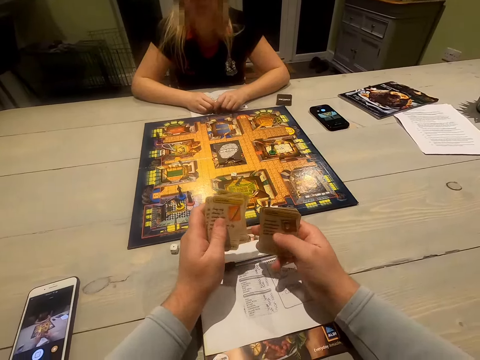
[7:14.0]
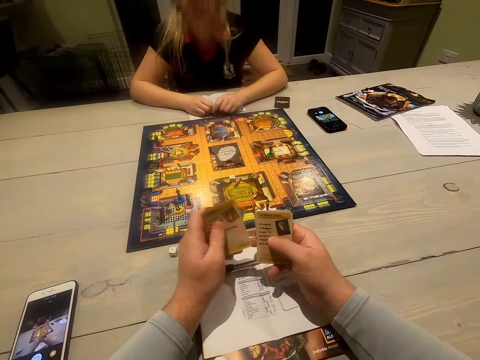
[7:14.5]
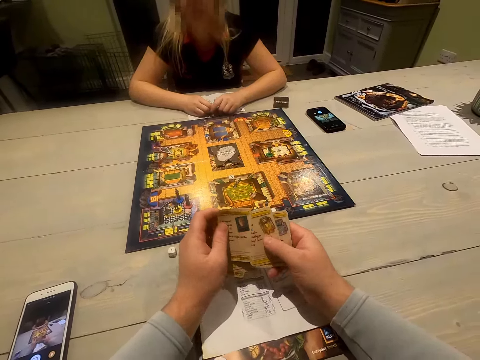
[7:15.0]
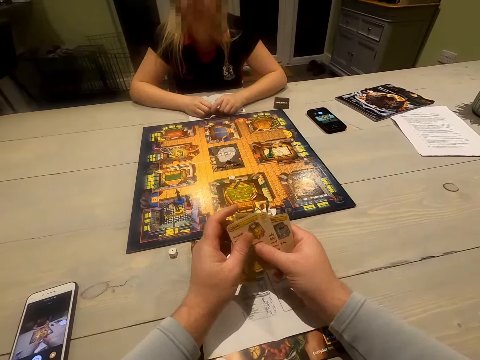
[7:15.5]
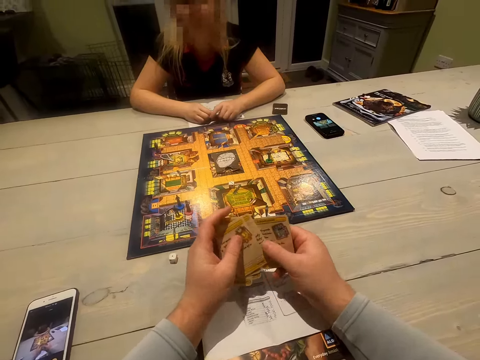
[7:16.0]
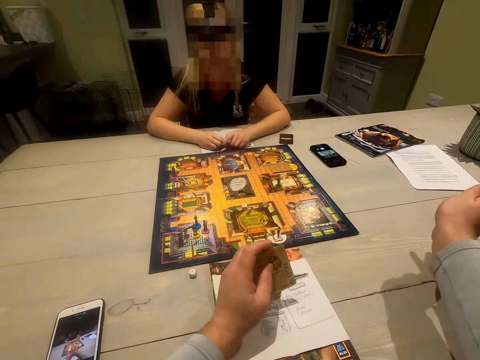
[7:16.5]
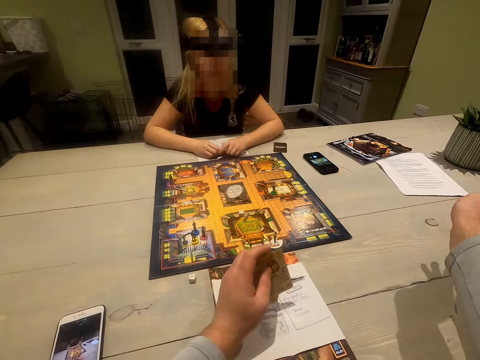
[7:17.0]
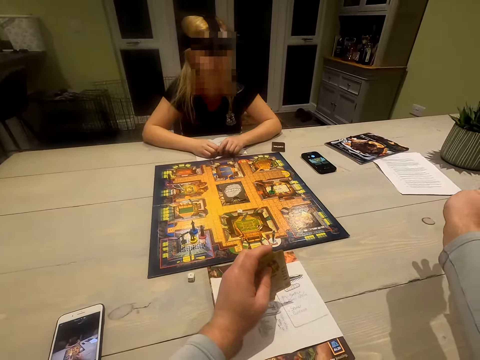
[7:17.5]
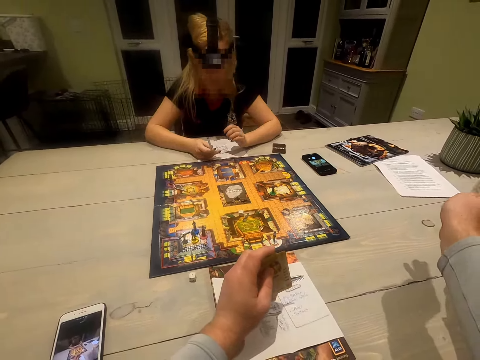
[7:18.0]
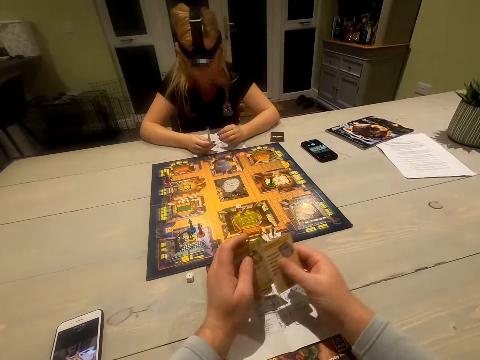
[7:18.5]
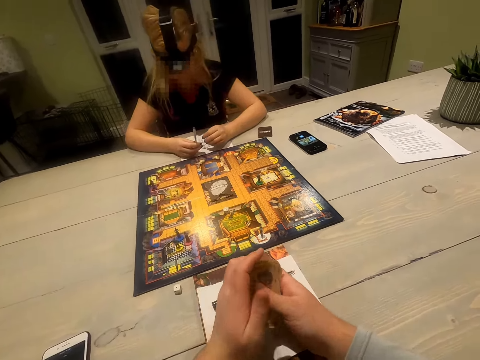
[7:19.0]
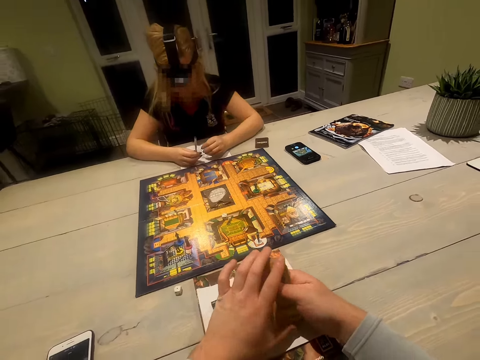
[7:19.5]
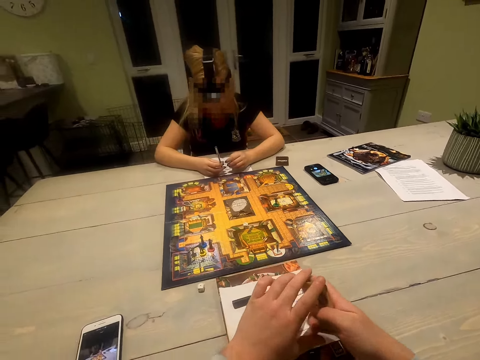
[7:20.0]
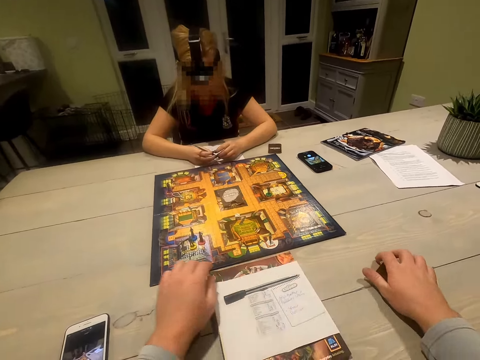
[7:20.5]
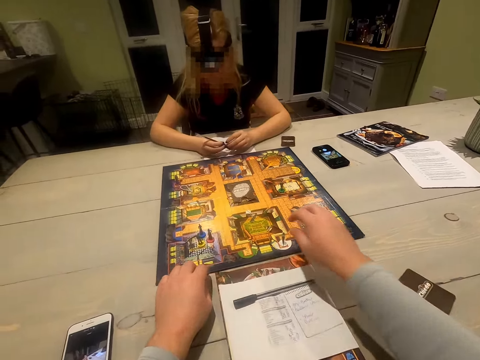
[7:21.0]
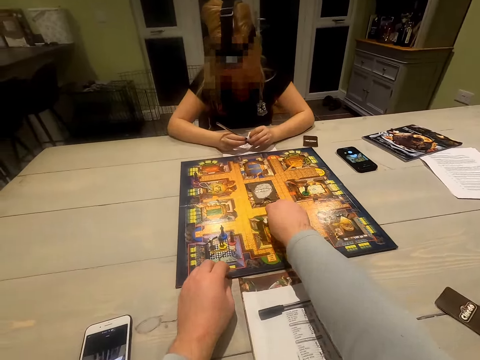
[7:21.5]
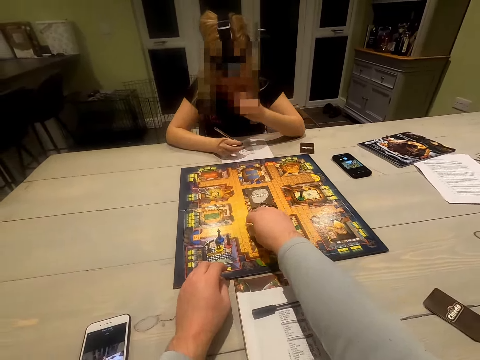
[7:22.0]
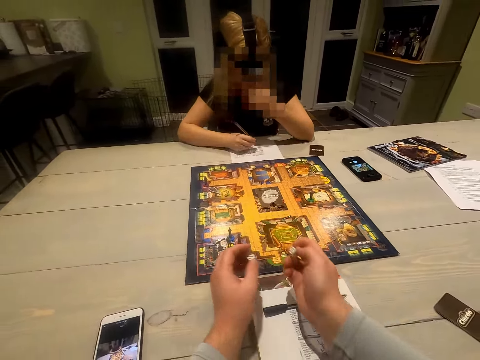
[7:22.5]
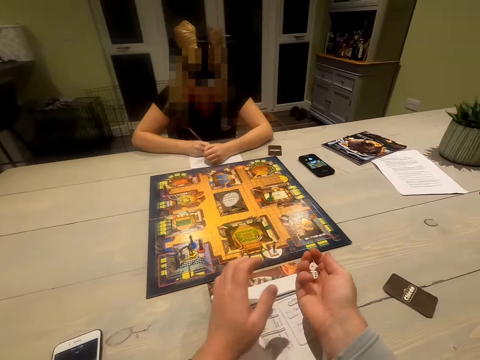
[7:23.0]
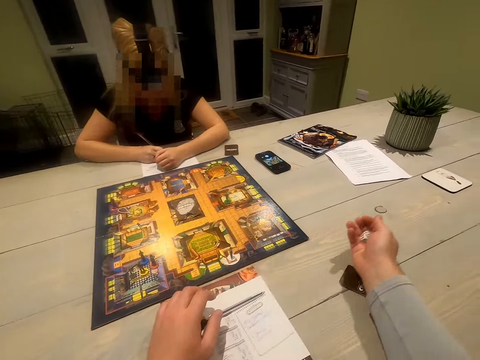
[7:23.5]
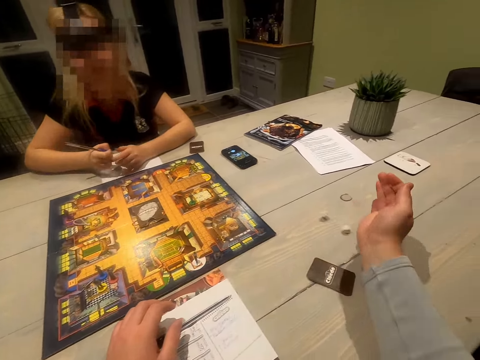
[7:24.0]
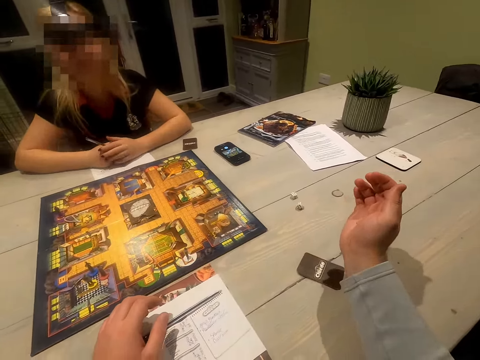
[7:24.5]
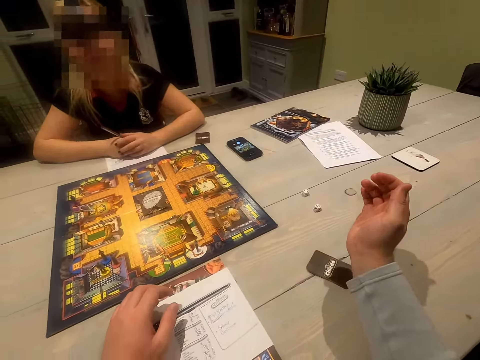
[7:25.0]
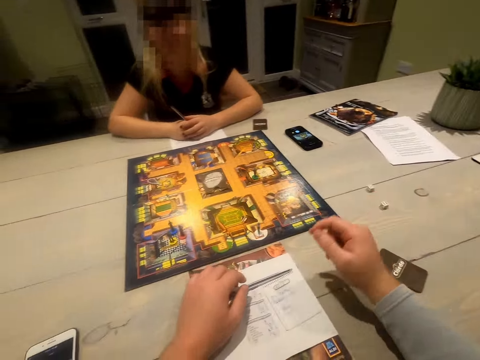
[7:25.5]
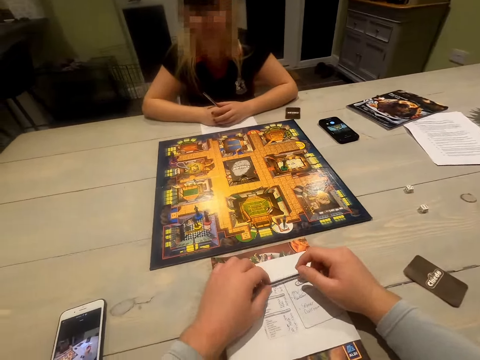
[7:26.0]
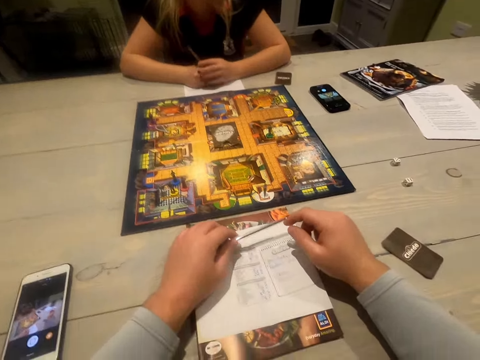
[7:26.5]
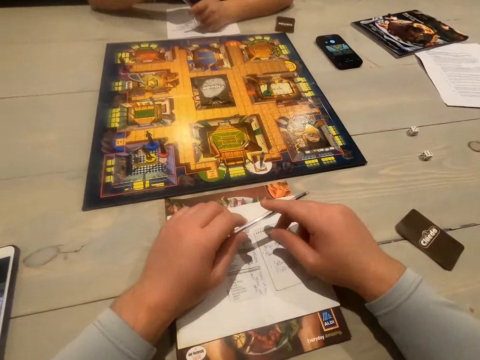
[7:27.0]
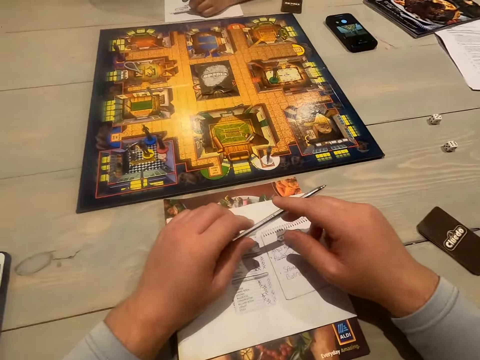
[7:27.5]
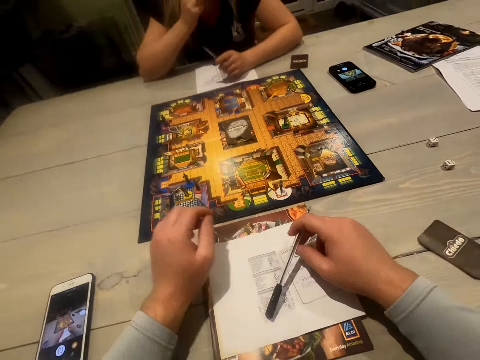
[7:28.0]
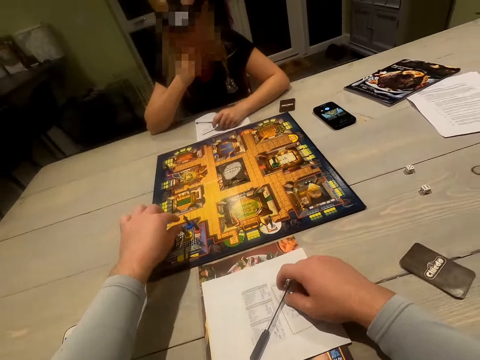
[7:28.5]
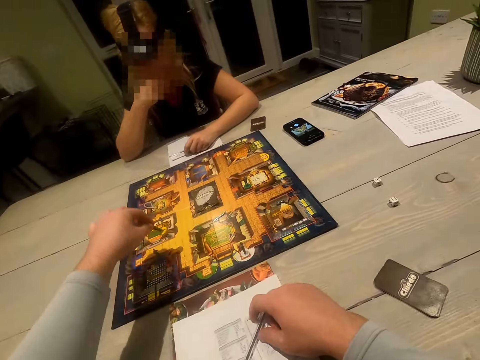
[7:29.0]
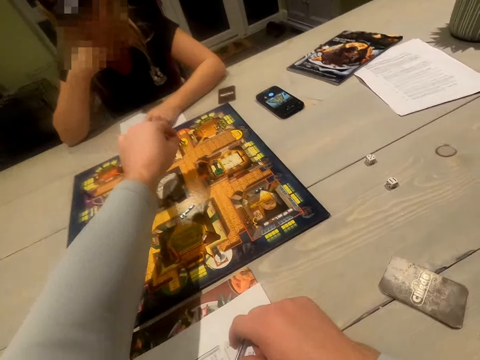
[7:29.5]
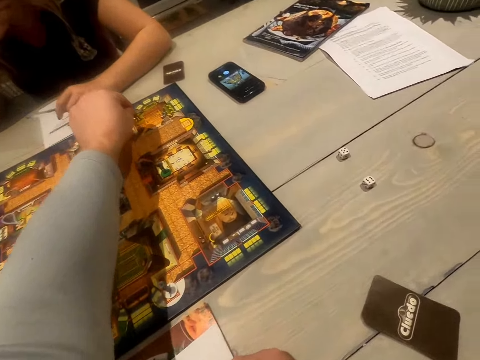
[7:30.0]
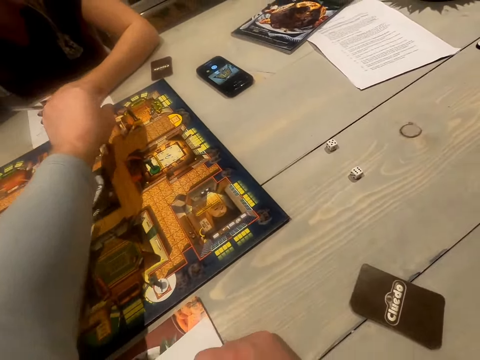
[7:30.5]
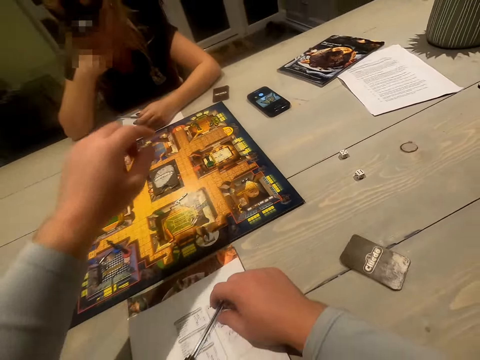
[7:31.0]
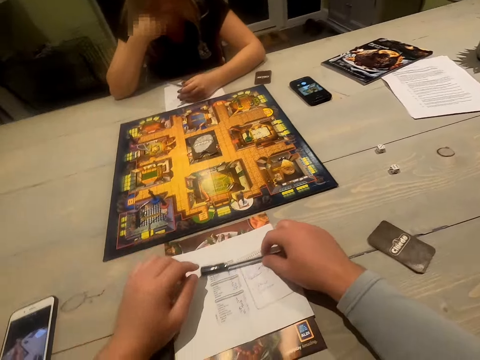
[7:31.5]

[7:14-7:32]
The camera wearer holds up the card. He shows the card to a person. He puts down his hand. He puts down the cards. He picks up the dice and shakes the dice. The person writes points down. The camera wearer drops the dice down. He rolls the dice. He holds the pen and puts down the pen. He plays and moves the token.

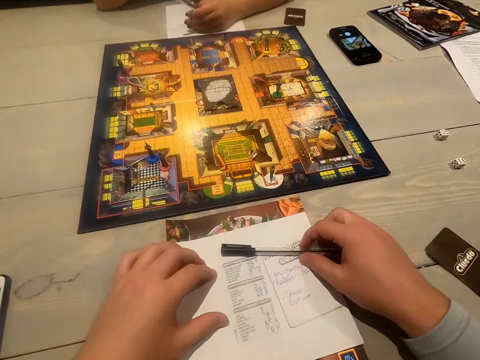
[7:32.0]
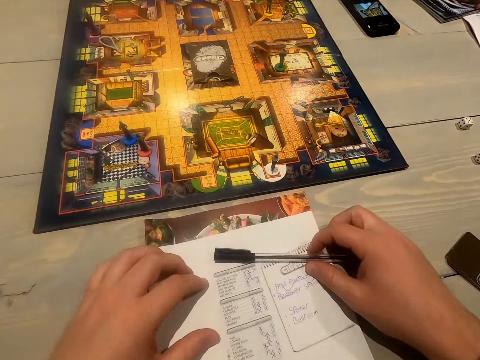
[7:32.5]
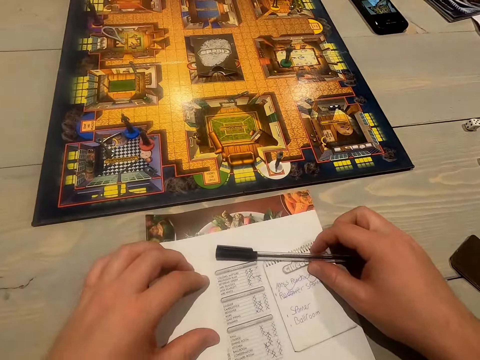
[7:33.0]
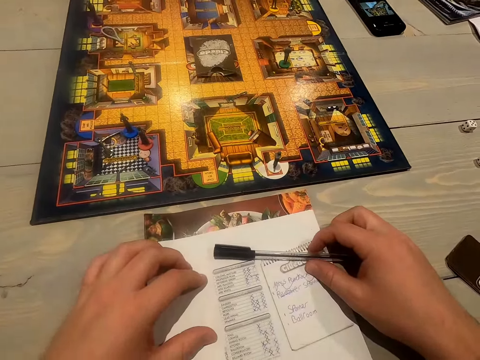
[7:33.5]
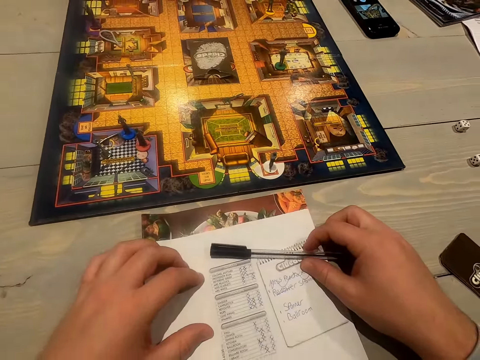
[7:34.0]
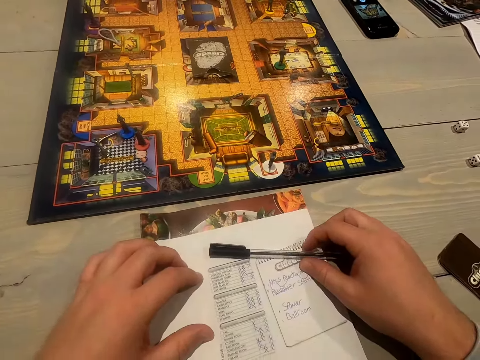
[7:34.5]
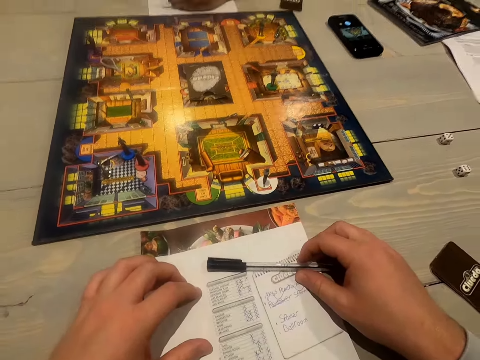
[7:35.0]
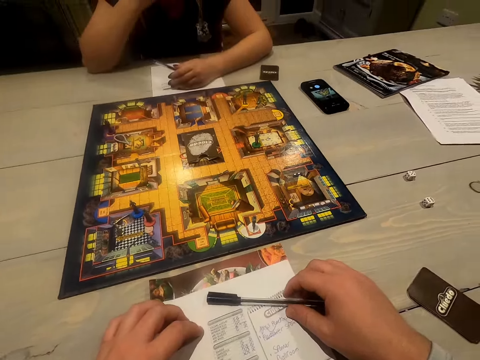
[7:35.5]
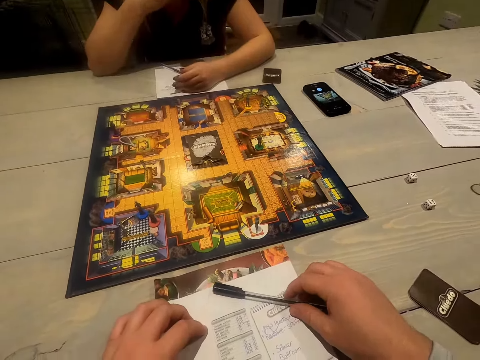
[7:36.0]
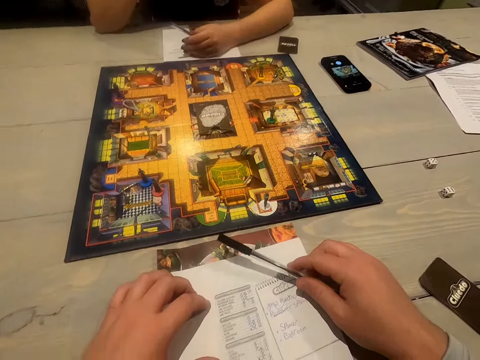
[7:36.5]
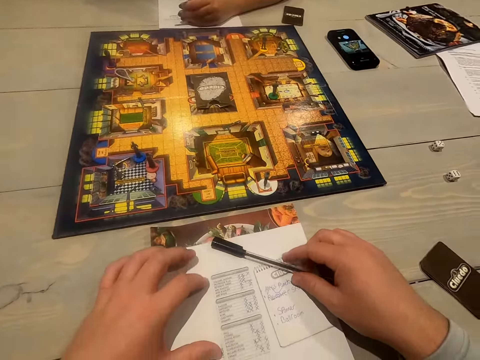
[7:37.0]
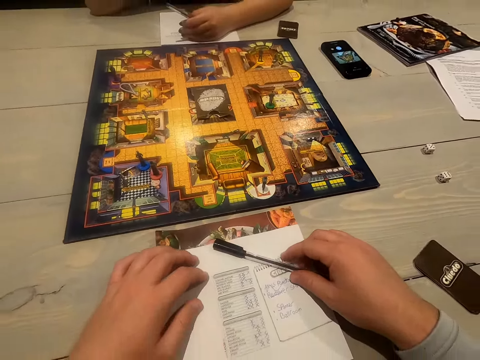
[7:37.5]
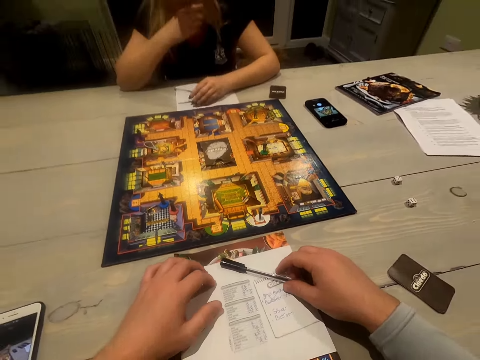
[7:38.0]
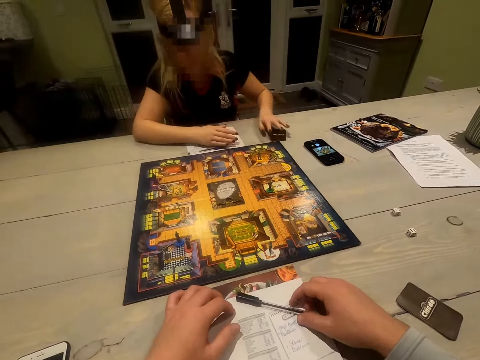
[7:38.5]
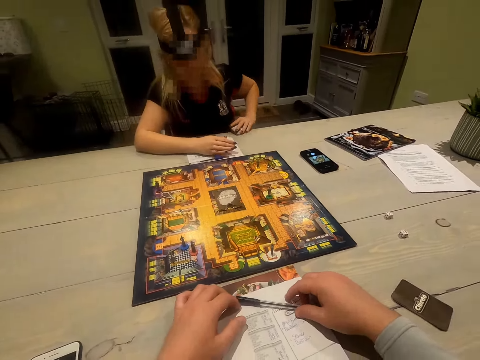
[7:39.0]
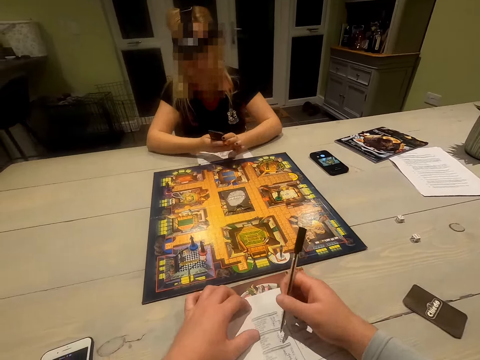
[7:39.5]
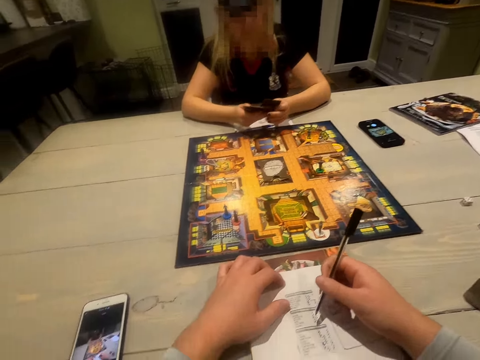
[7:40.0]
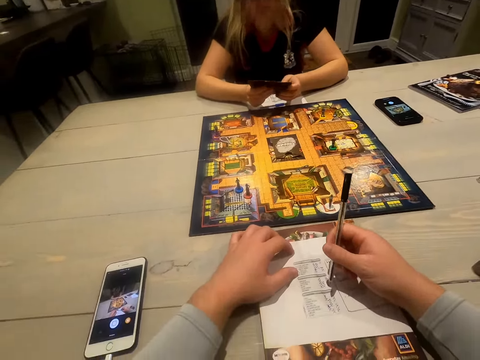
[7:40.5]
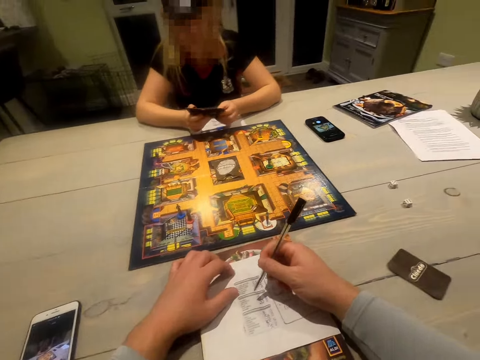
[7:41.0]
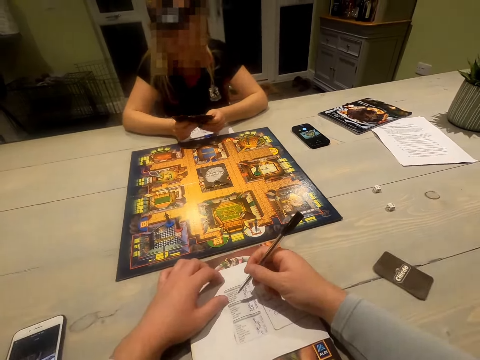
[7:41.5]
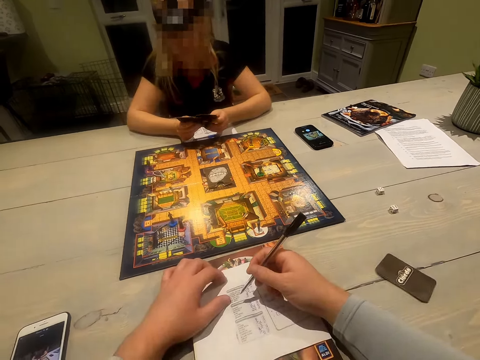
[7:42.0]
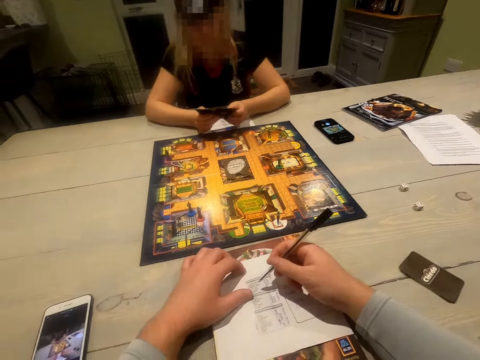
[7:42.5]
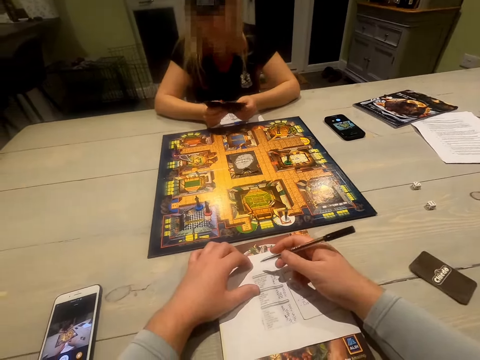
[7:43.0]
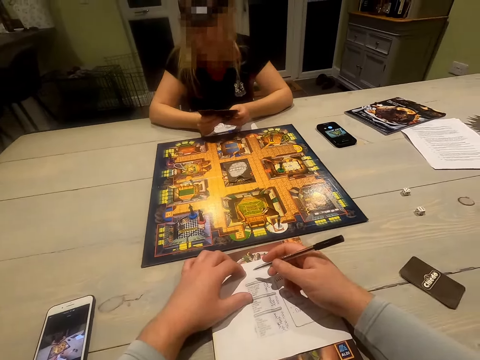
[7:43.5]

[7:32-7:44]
The camera wearer touches the pen. They read the paper. A woman puts down her hand and picks up the cards. The camera wearer holds the pen. The woman shuffles the cards.
